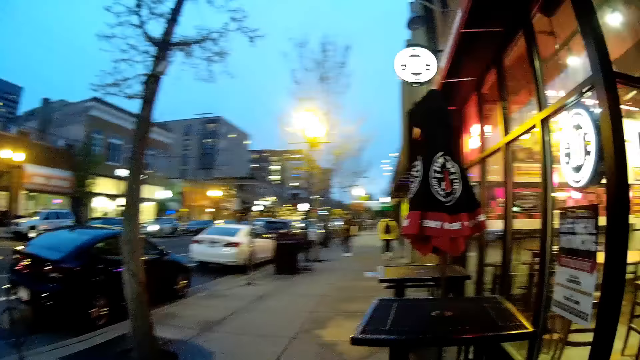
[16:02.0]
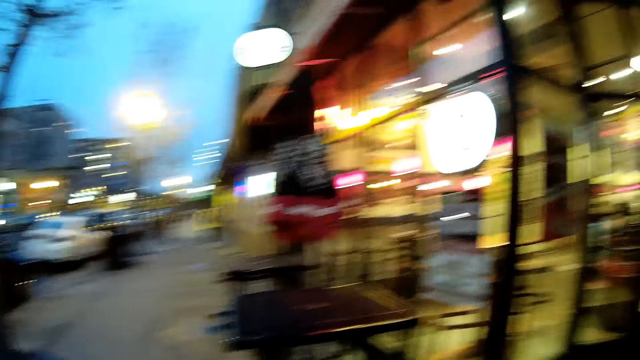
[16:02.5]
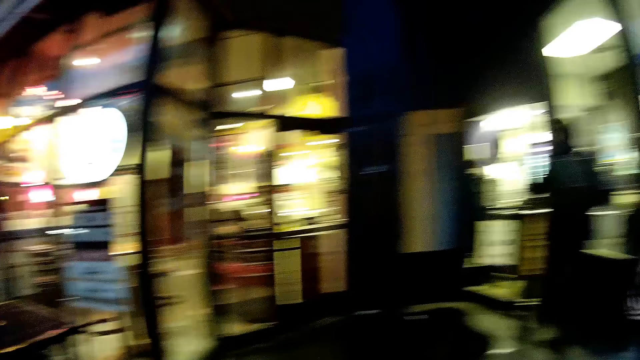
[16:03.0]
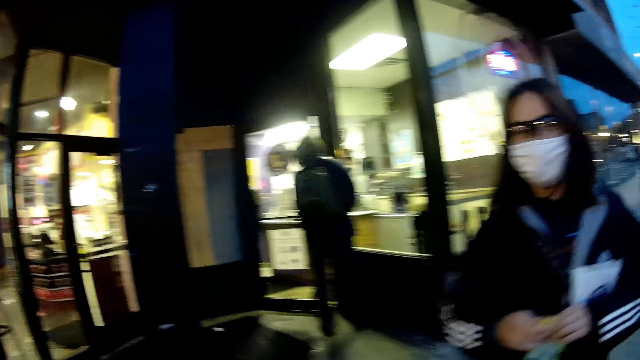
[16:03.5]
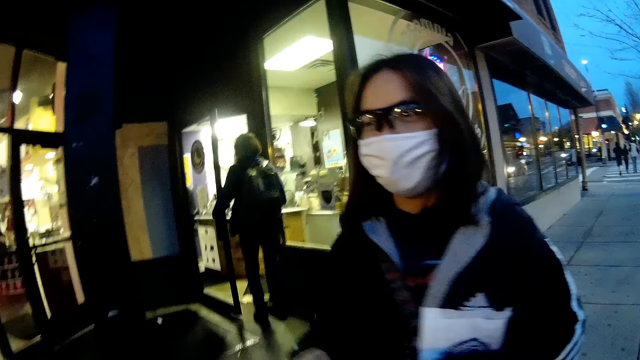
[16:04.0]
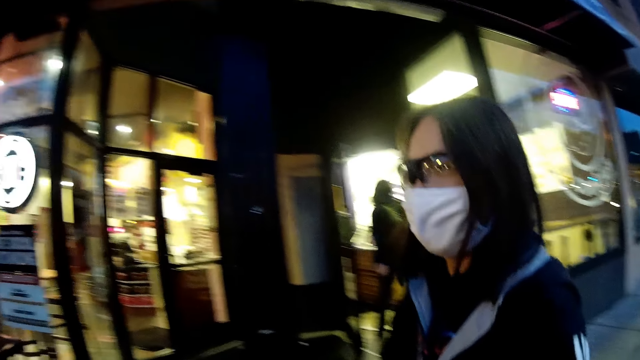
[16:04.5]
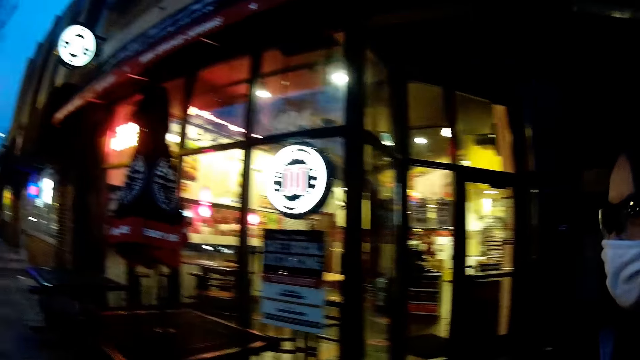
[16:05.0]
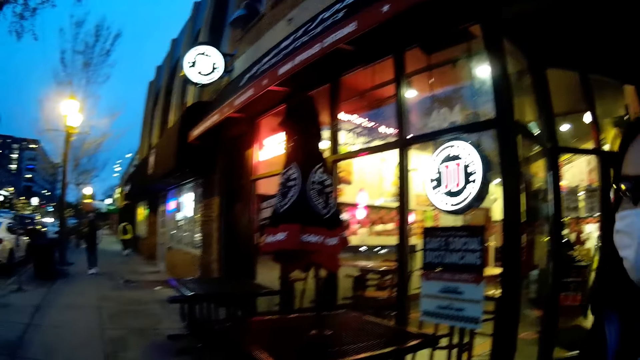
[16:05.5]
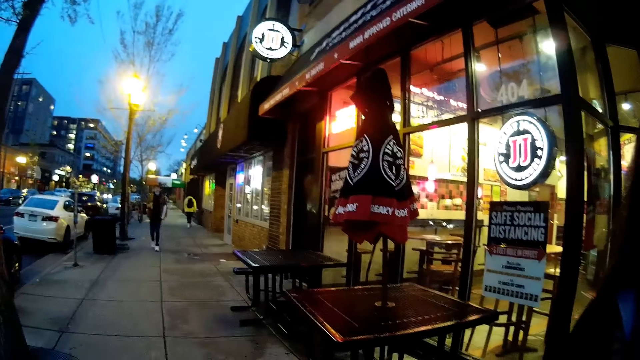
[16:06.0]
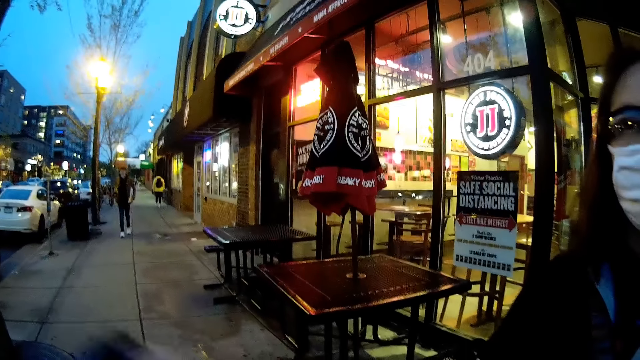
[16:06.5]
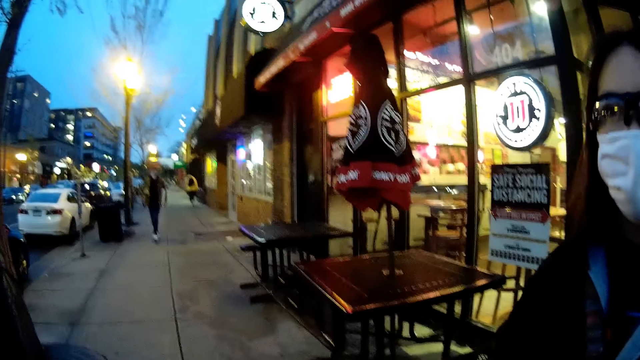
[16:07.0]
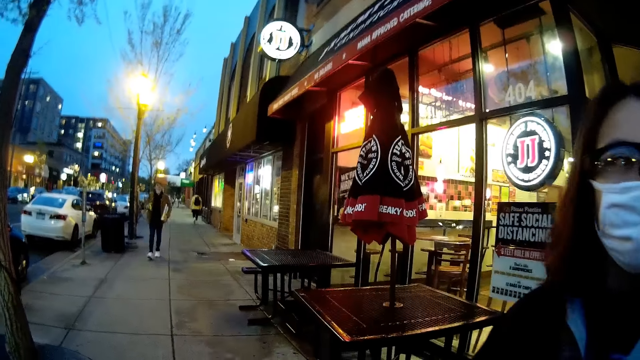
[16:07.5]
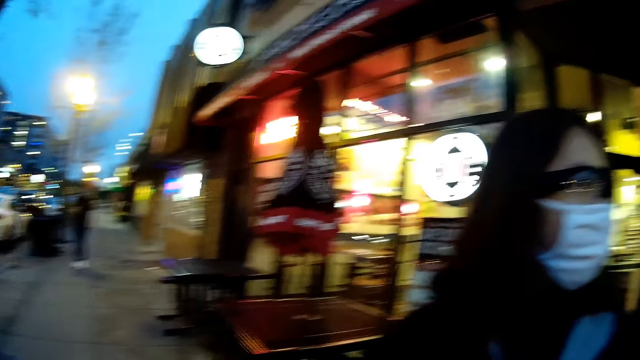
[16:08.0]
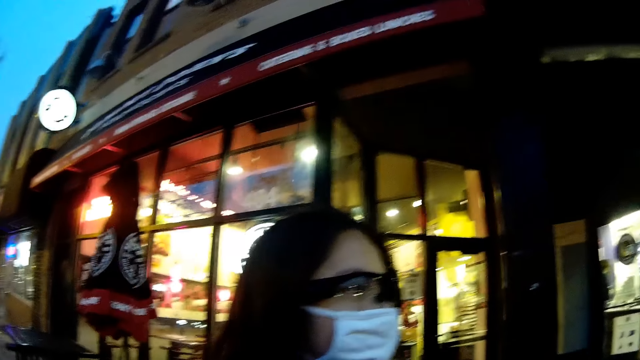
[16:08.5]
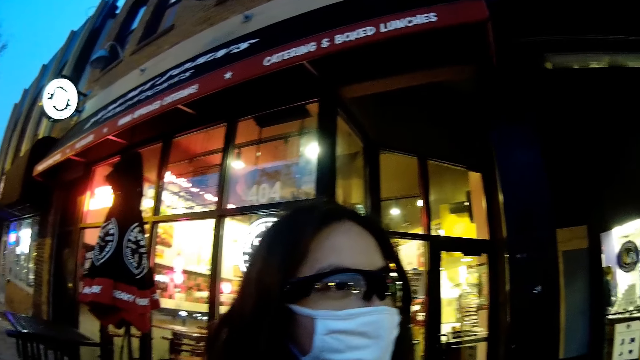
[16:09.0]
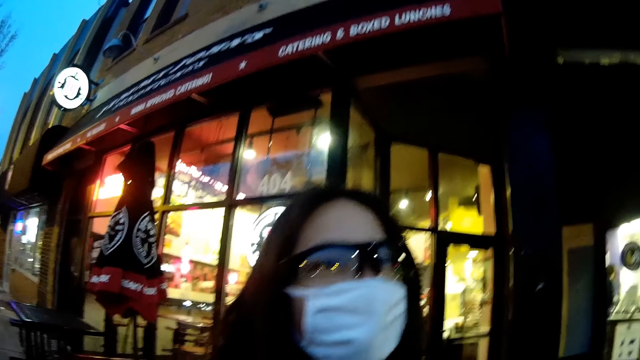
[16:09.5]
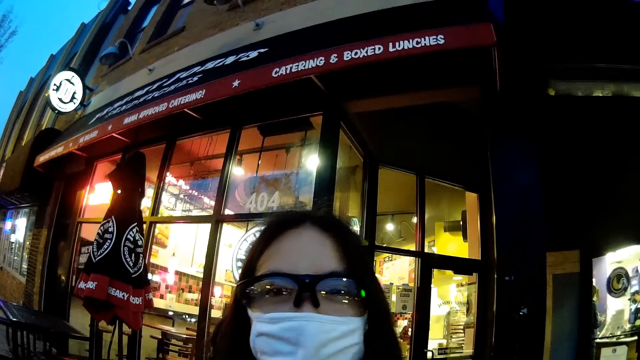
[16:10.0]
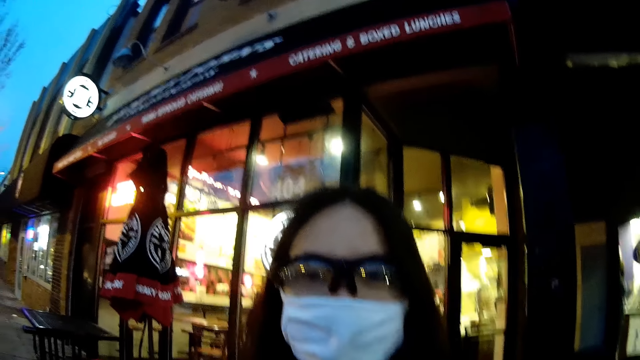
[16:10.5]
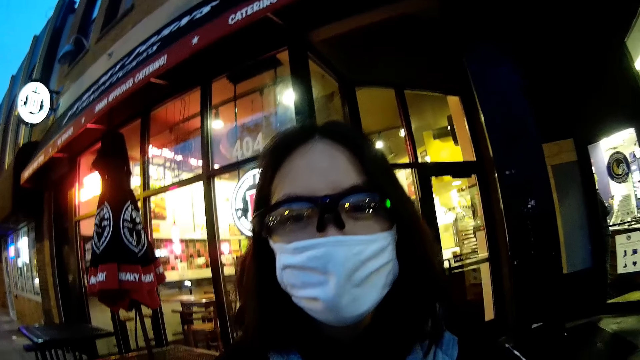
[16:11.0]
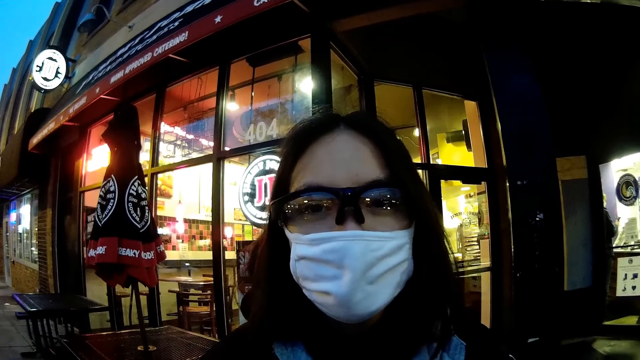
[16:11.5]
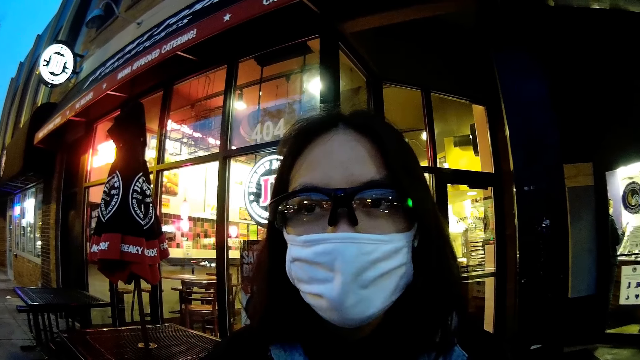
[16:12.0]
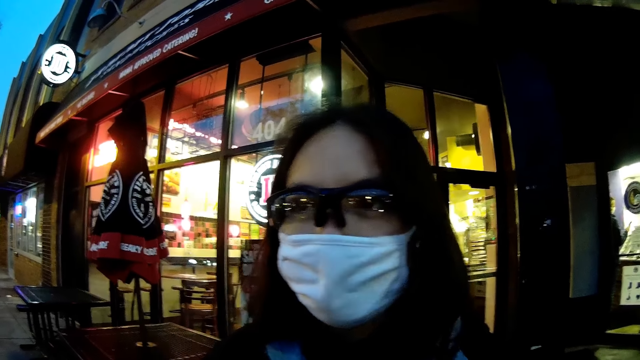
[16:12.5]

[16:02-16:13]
The camera wearer talks to the girl.

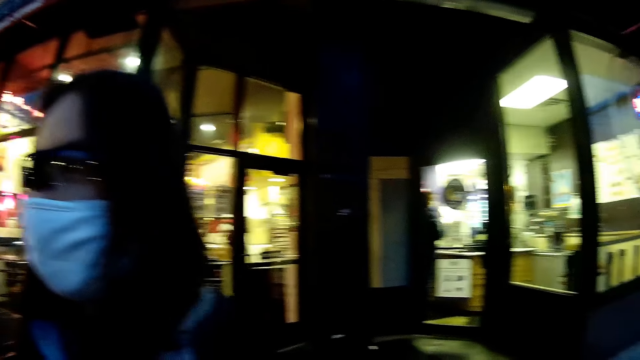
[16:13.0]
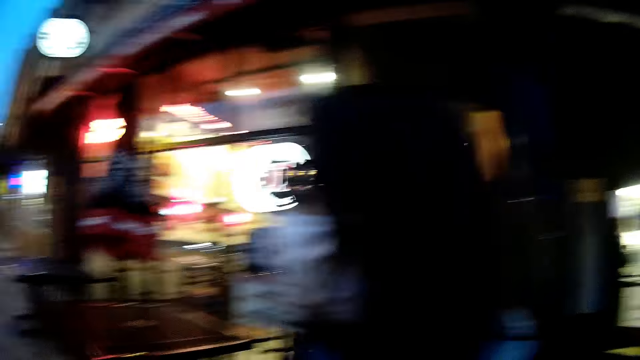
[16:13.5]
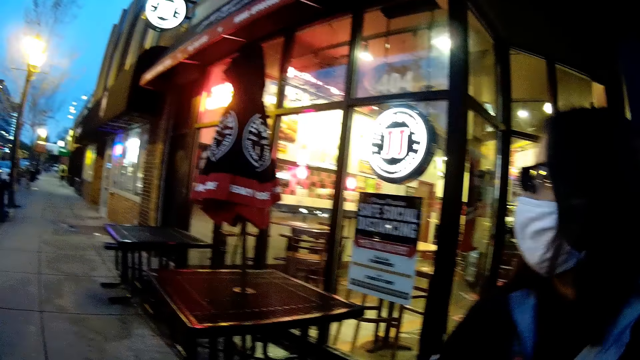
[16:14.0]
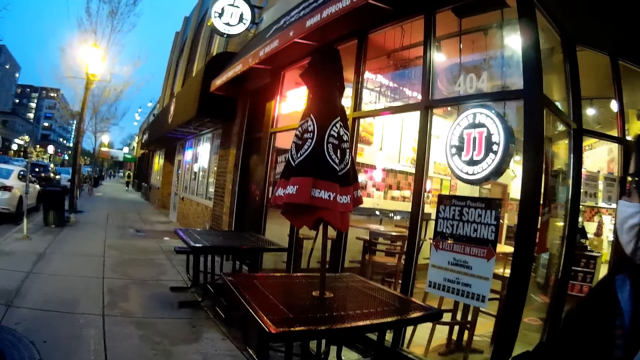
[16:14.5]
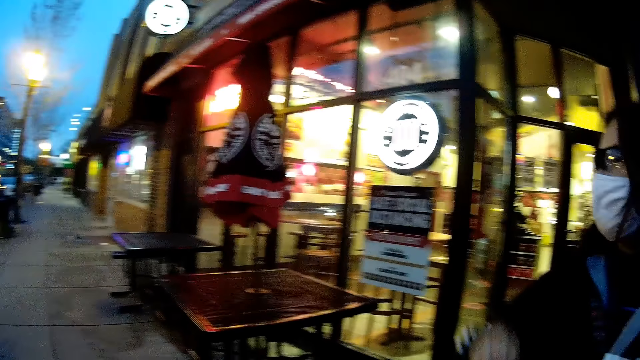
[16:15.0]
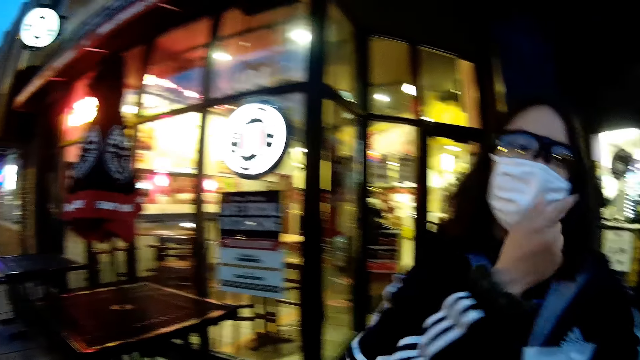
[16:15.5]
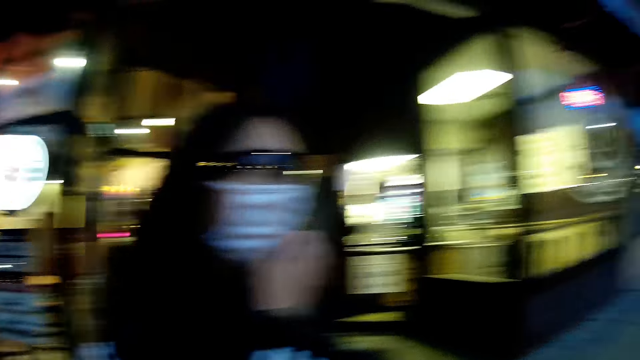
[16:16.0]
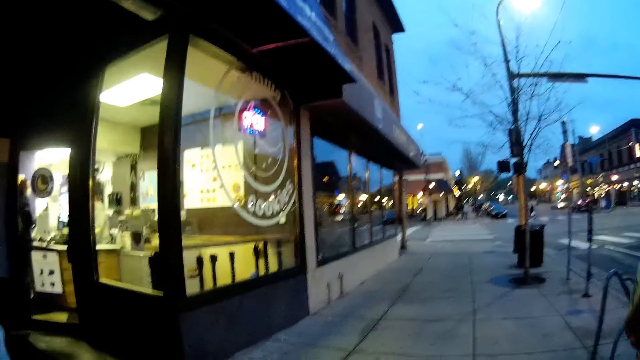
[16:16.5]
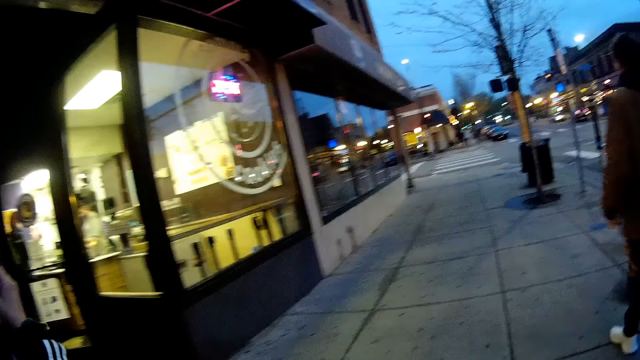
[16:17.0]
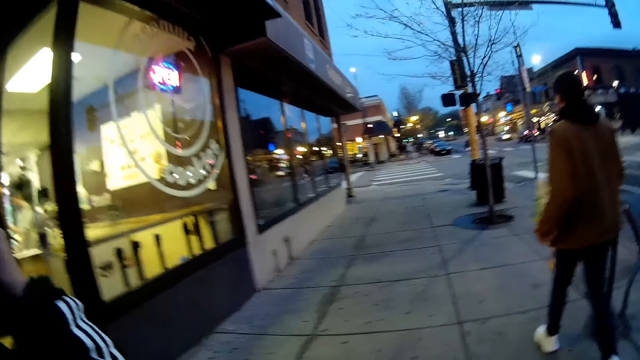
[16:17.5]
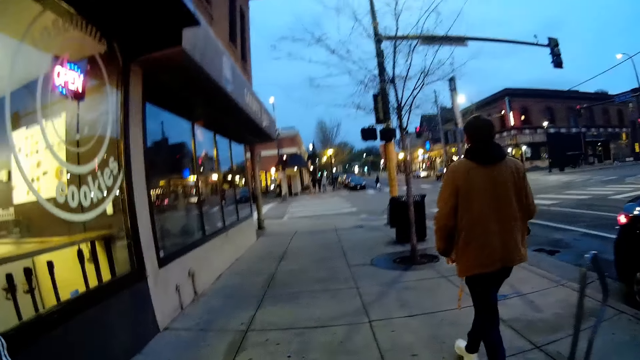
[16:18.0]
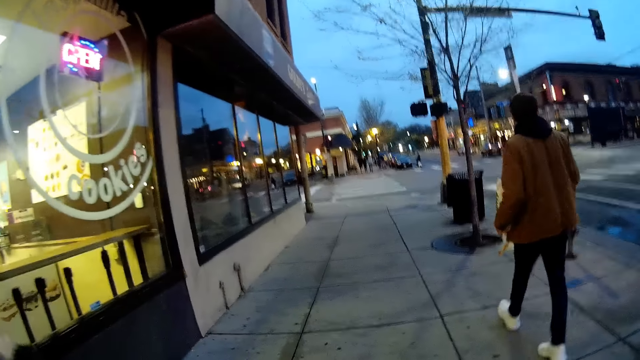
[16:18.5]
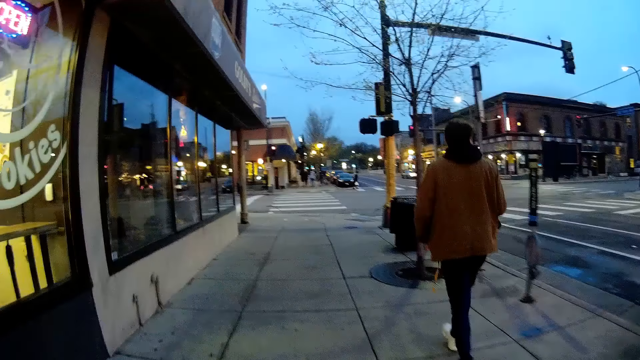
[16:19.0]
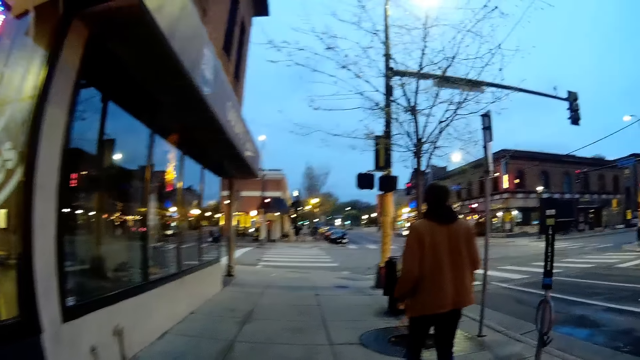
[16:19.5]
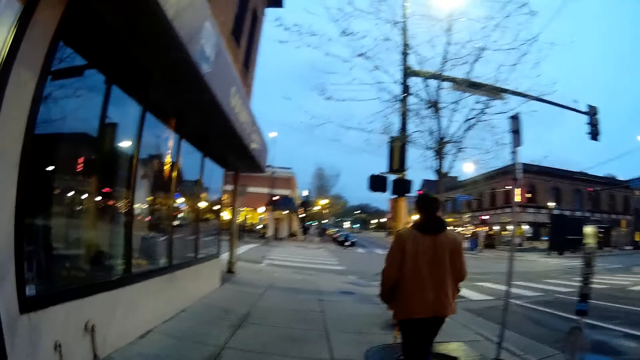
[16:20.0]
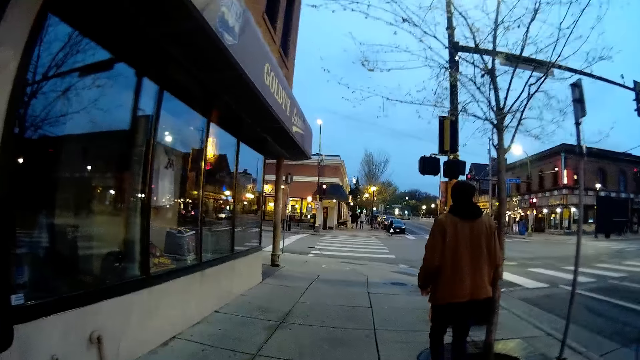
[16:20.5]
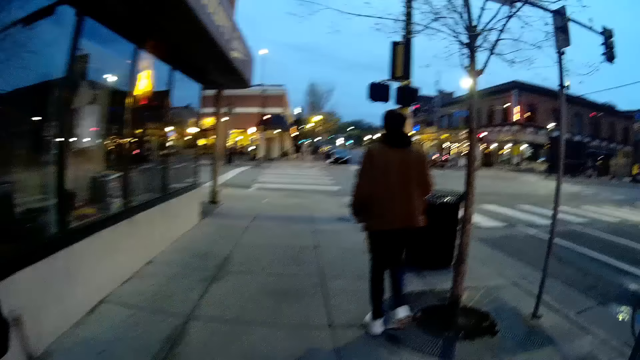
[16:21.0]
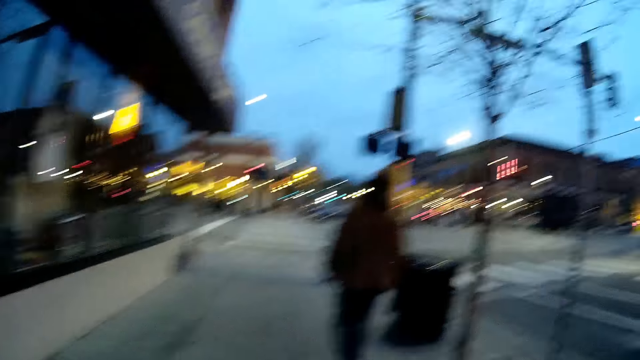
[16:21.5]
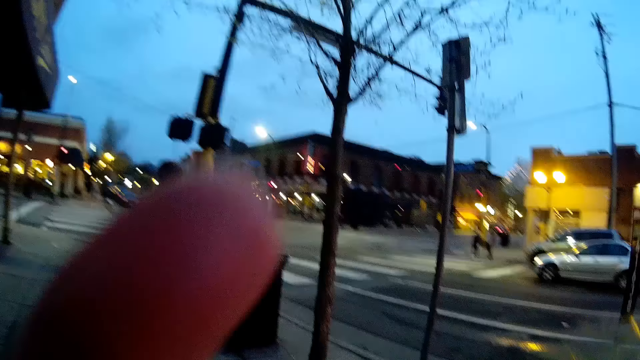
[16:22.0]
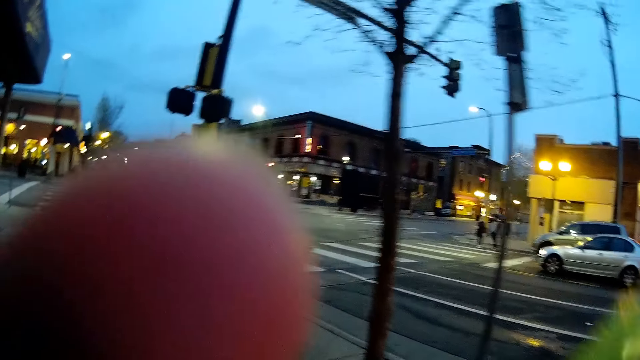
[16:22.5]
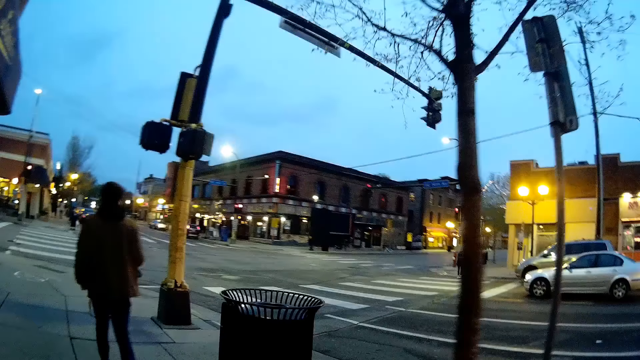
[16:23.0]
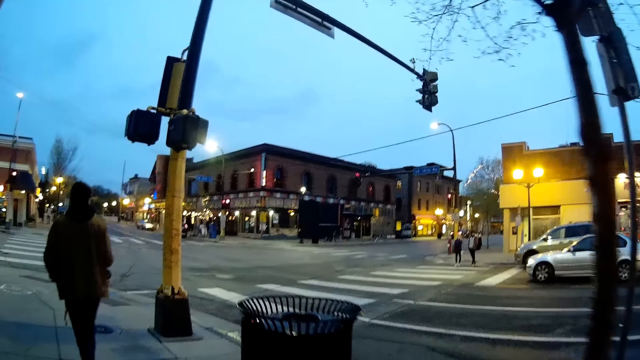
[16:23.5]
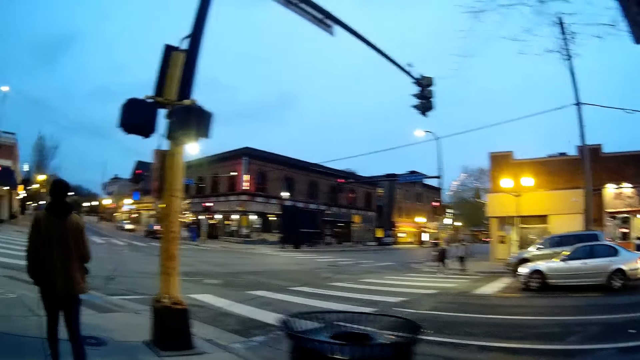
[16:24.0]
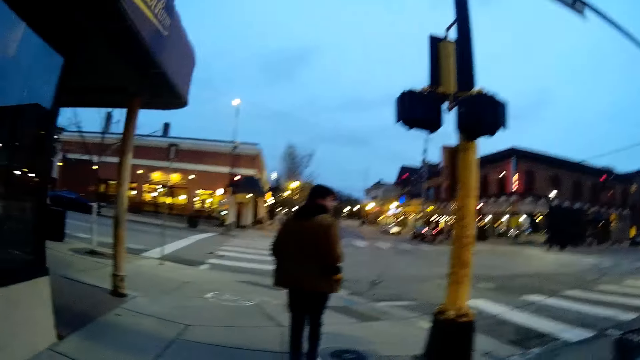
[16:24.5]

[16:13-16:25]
A girl adjusts a facemask on her face with her right hand. The camera wearer walks on a walkway with the girl. She adjusts a pair of glasses on her face with her left hand.
